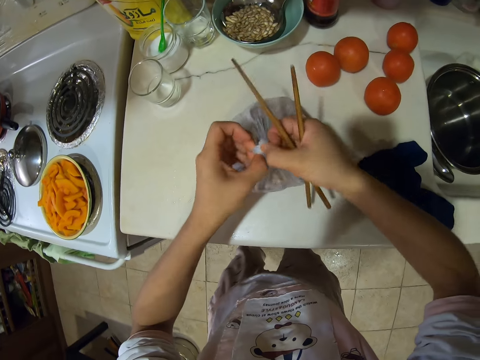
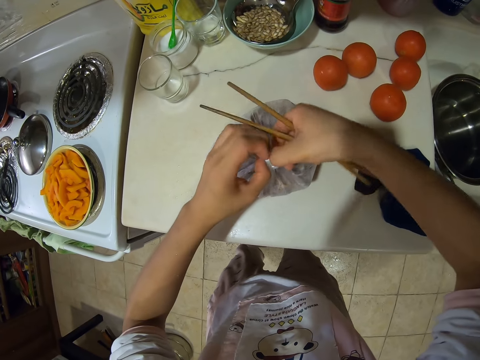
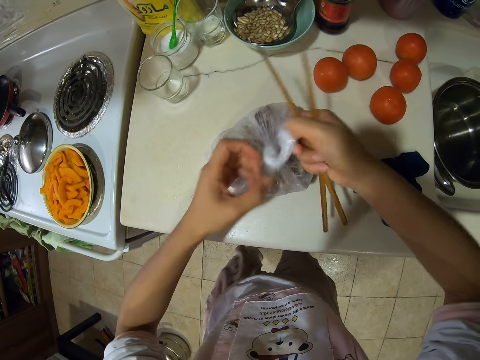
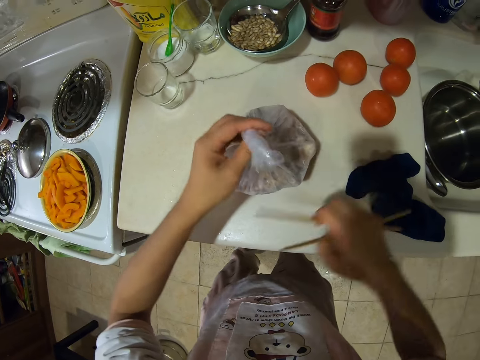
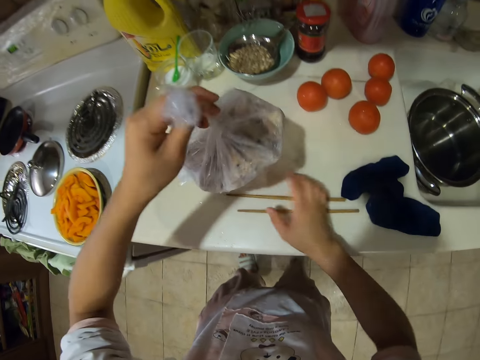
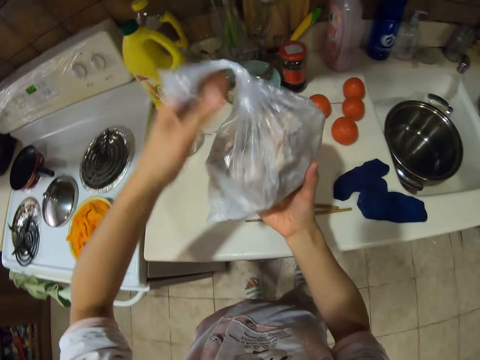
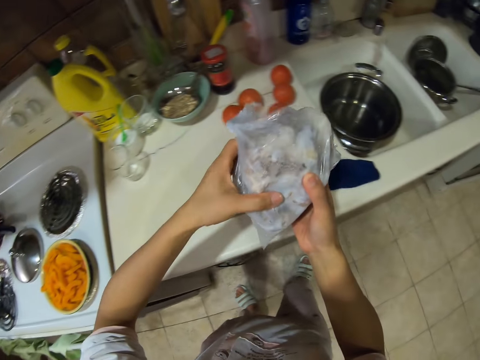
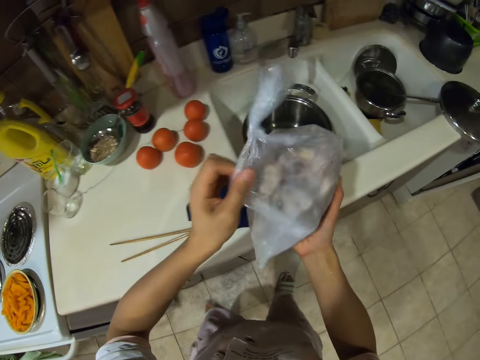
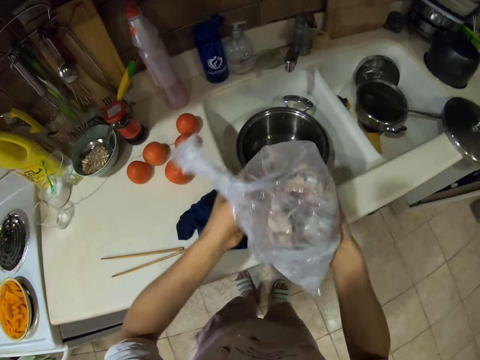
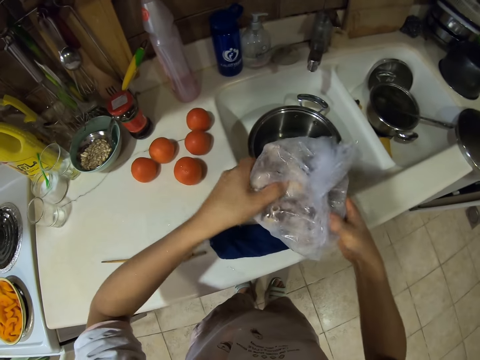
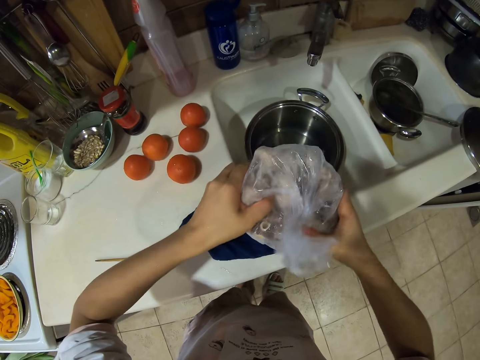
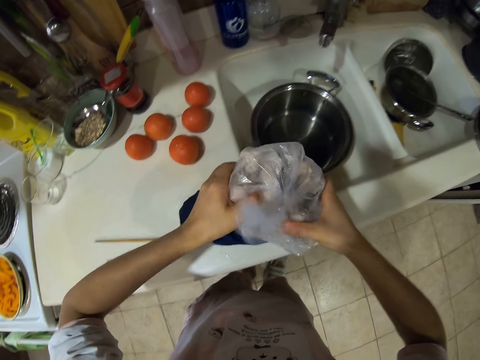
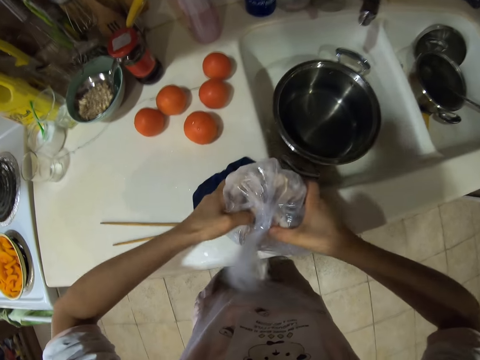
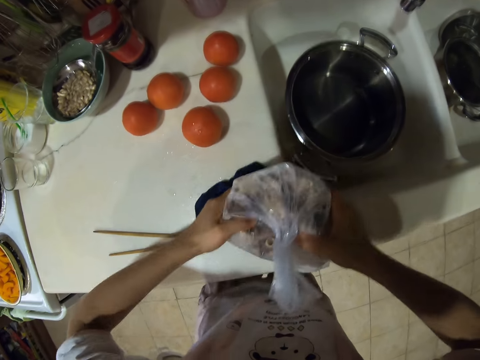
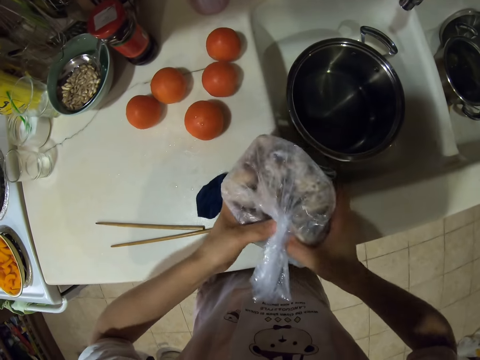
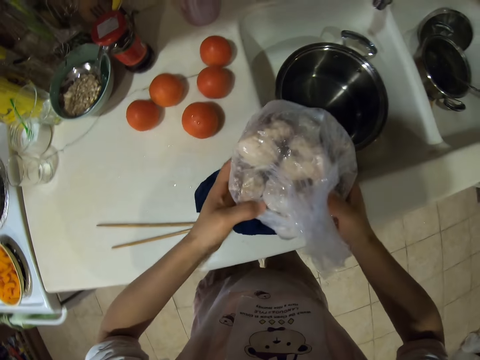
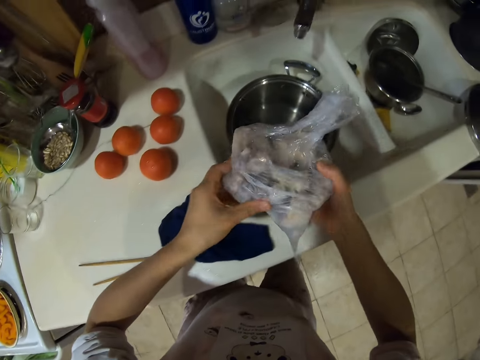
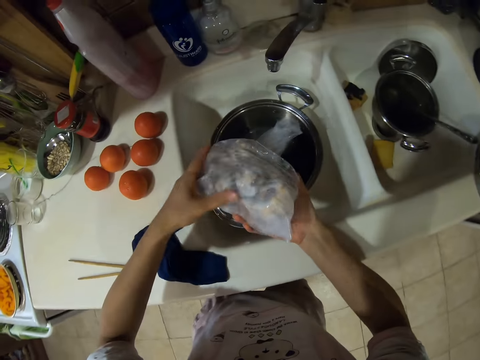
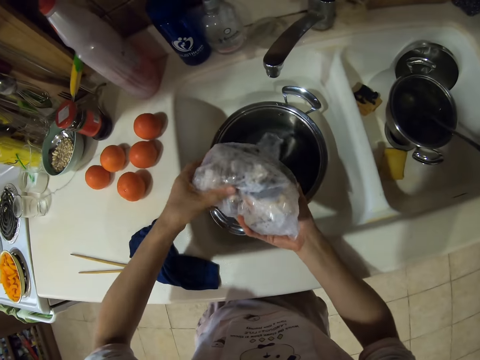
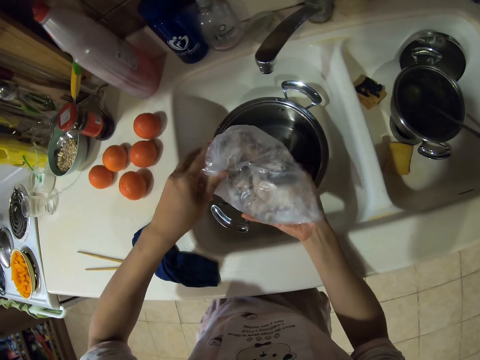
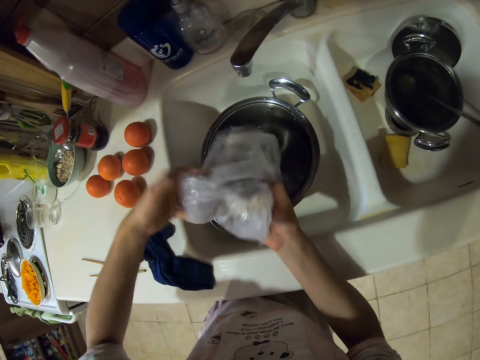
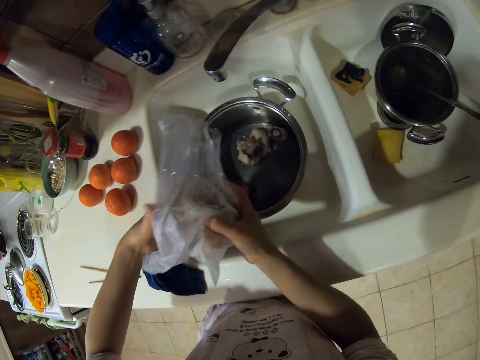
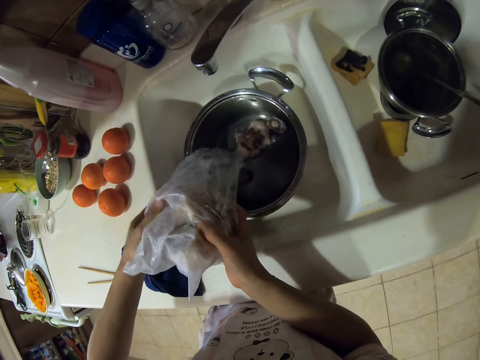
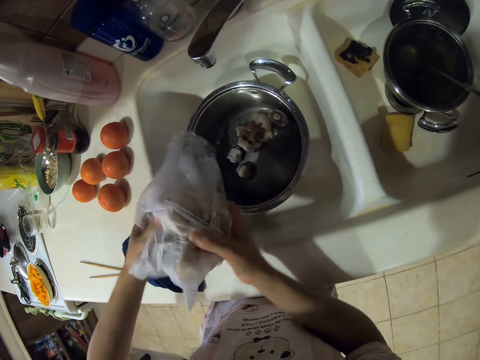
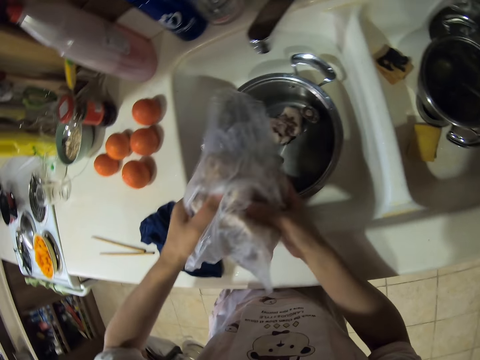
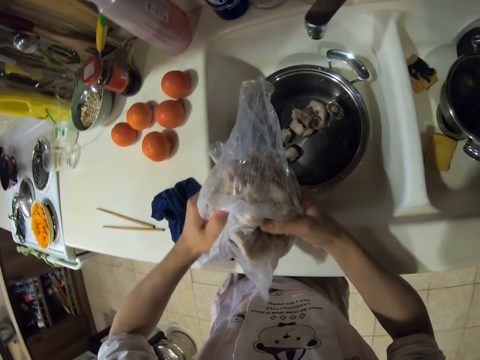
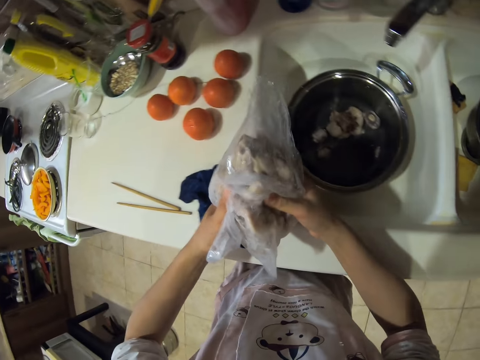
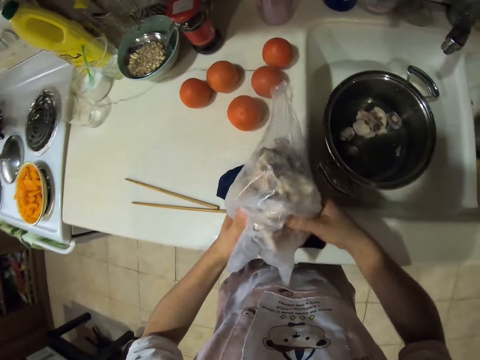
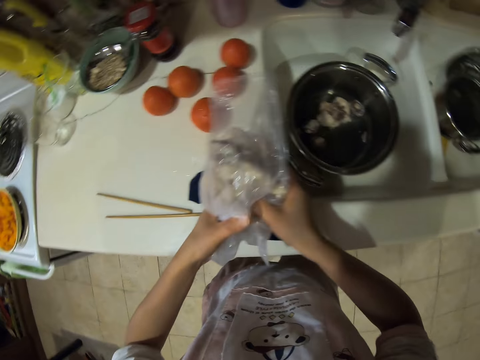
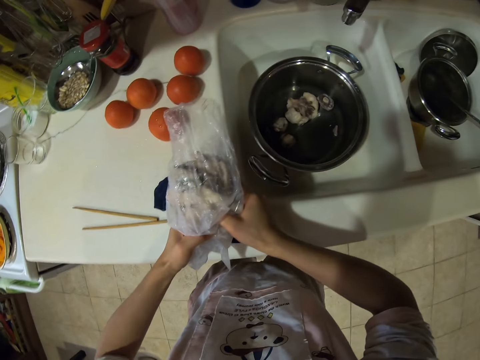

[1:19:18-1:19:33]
The camera wearer puts the chopsticks on the cabinet. They take the nylon paper. They break food in the nylon paper. They put the food in a cooking pot.

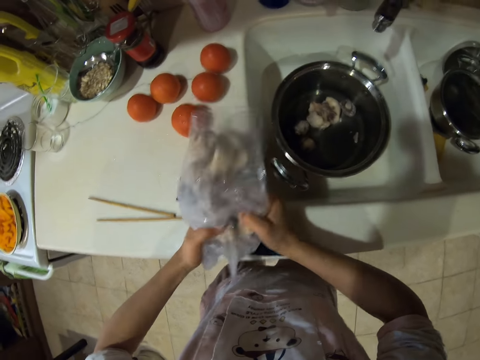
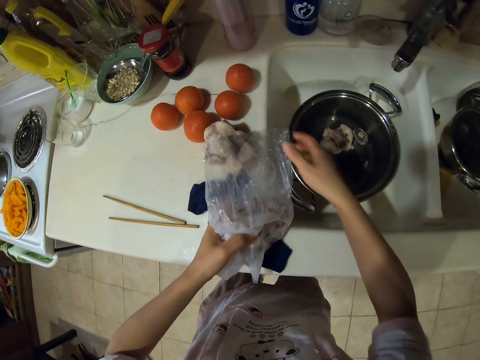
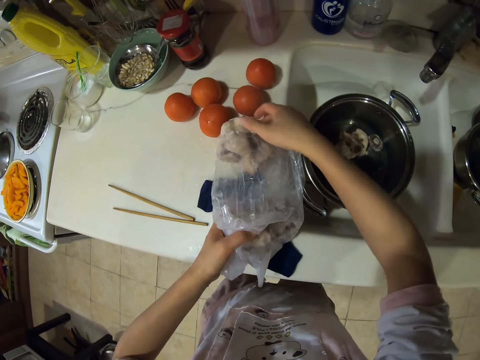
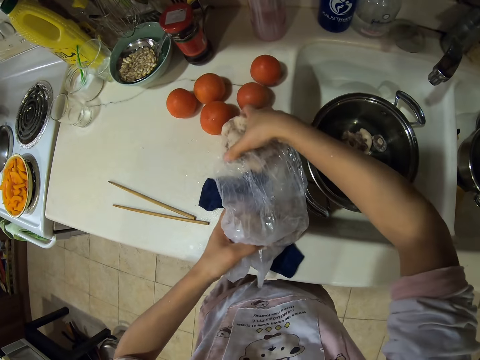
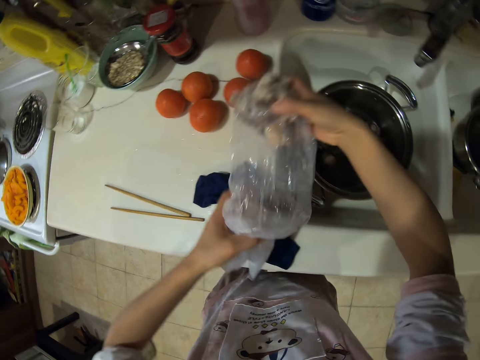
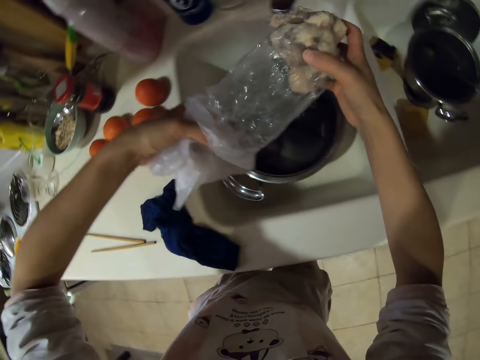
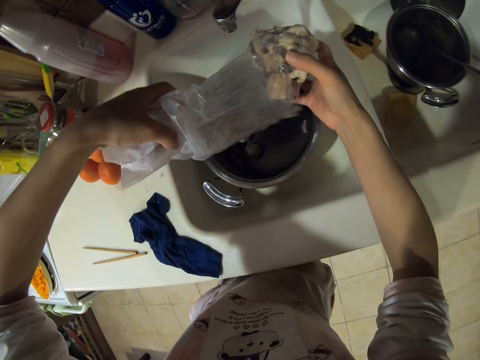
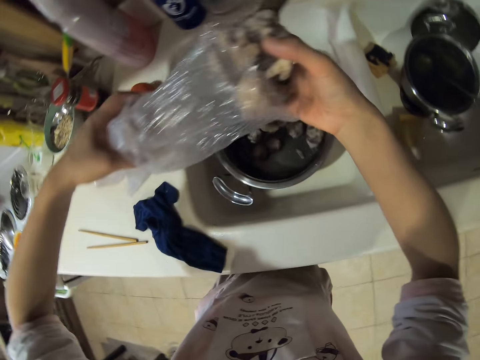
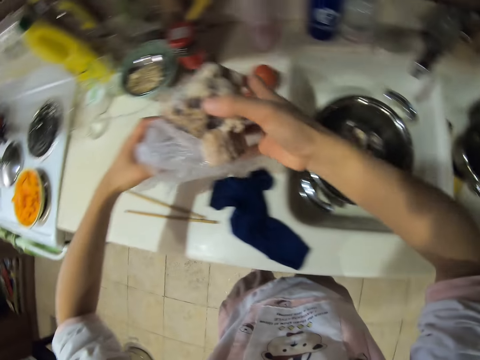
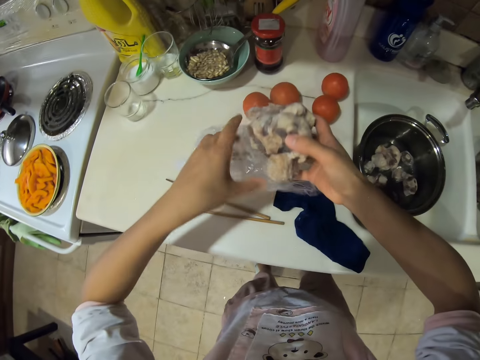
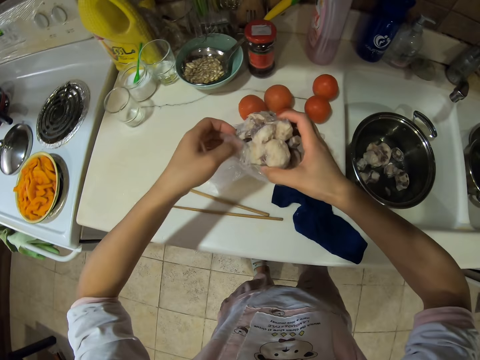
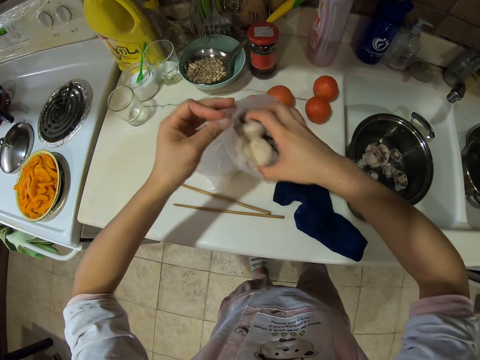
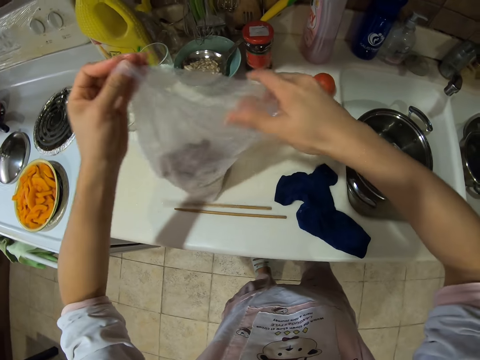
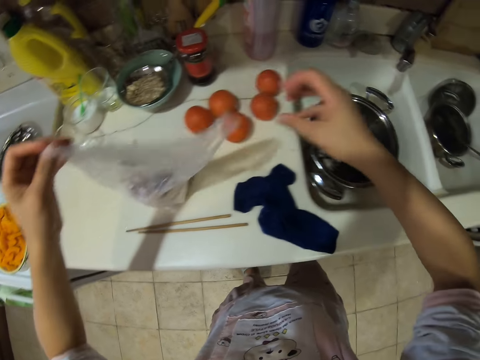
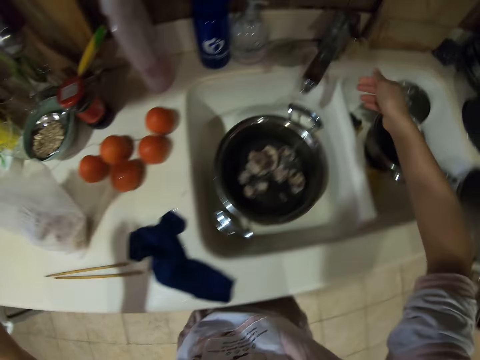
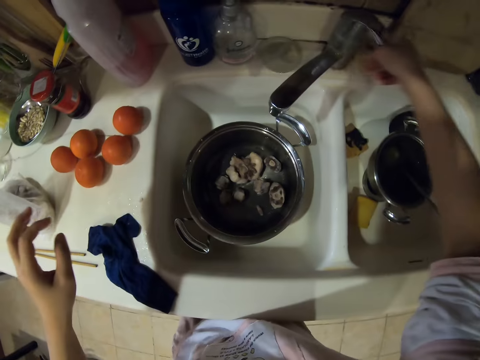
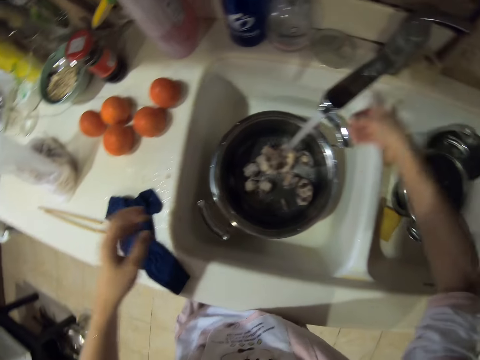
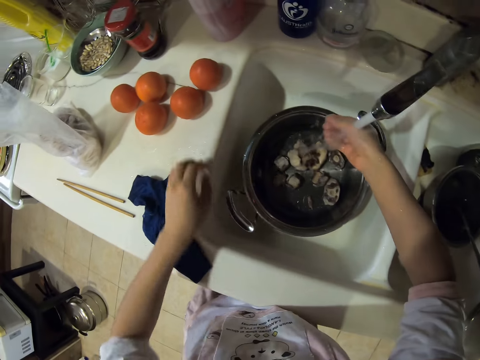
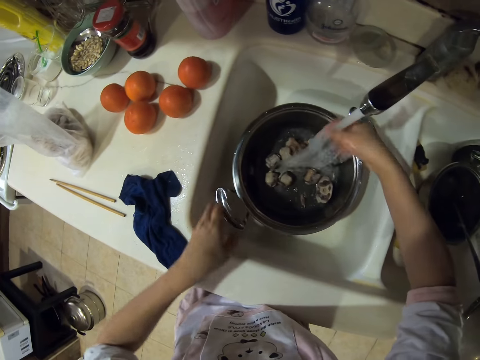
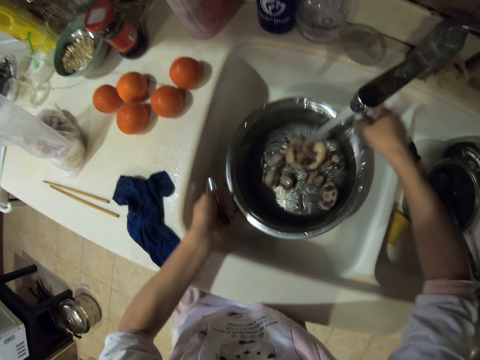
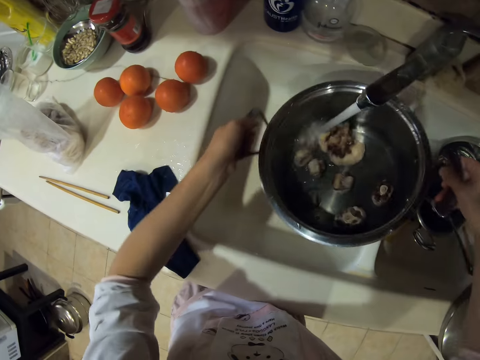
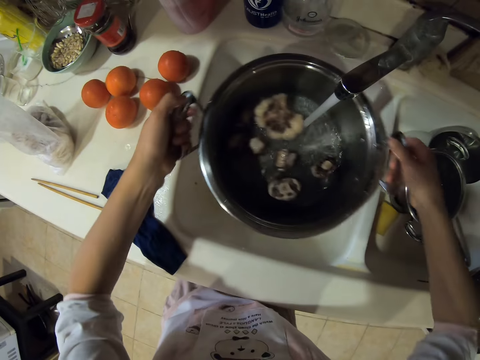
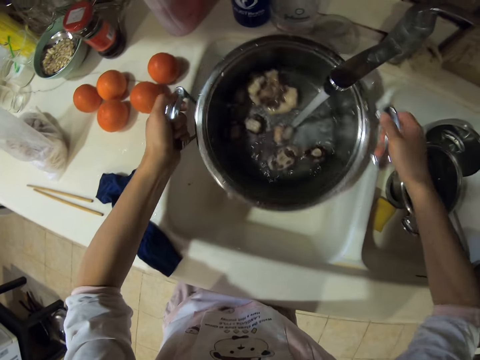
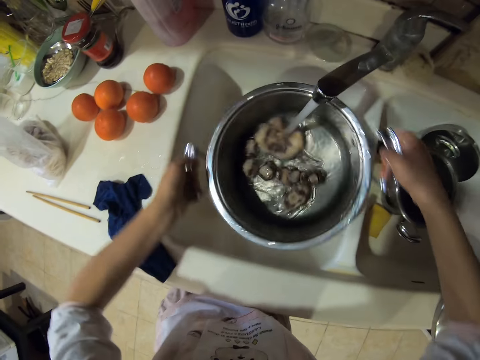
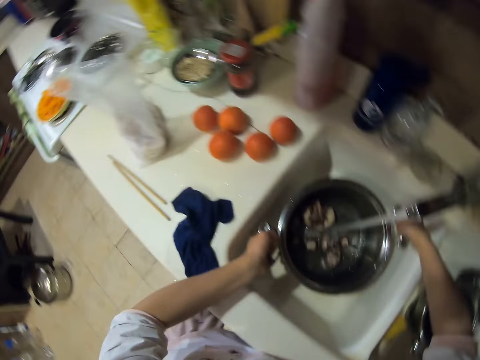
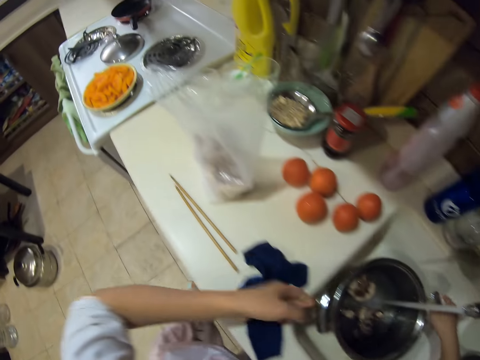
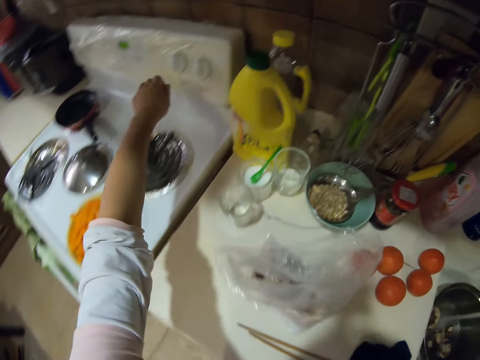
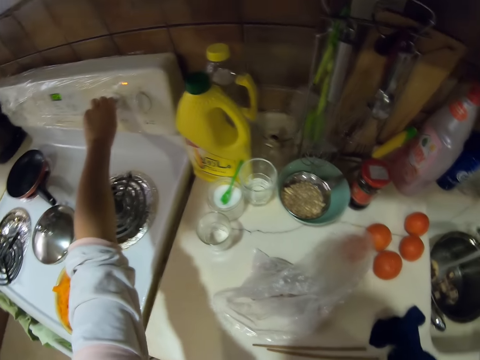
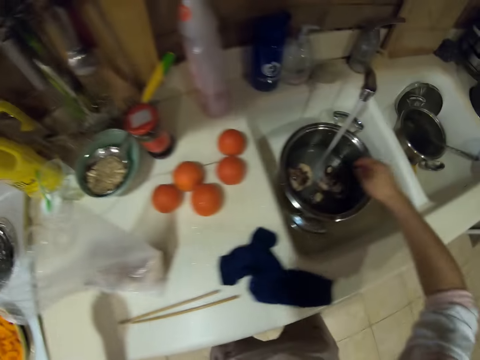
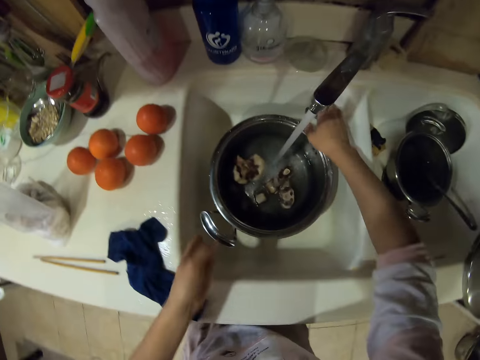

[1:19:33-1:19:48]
The camera wearer picks the food on the cabinet. They put the food in the cooking pot. They put the food in nylon paper. They open the water tap. They lift the cooking pot. They put water in the cooking pot with something. They rotate the cooking pot. They put the cooking pot in the sink. They put the gas cooker on.
